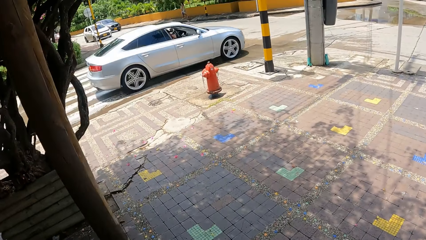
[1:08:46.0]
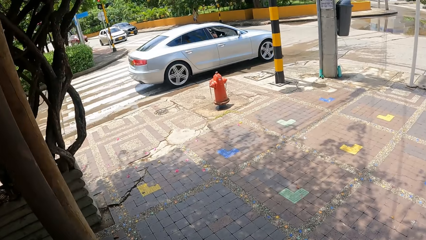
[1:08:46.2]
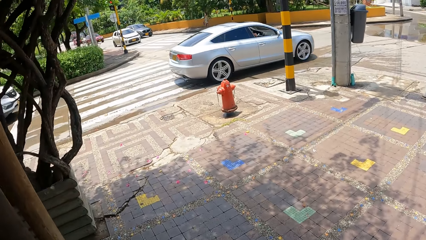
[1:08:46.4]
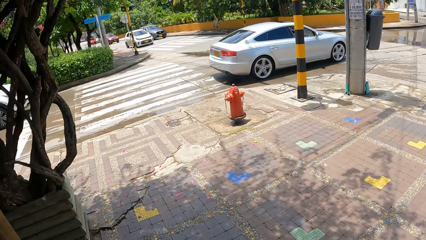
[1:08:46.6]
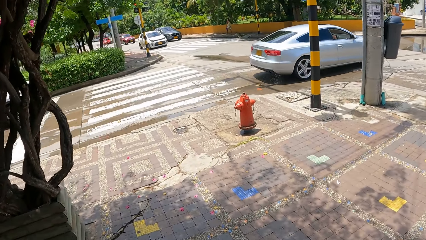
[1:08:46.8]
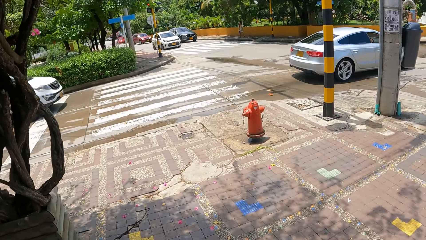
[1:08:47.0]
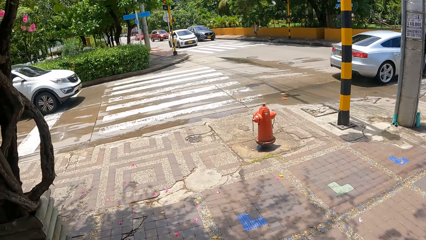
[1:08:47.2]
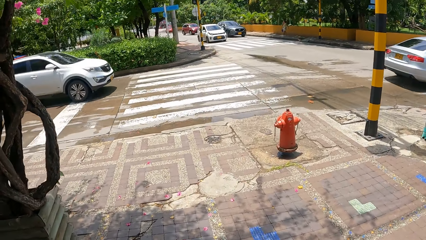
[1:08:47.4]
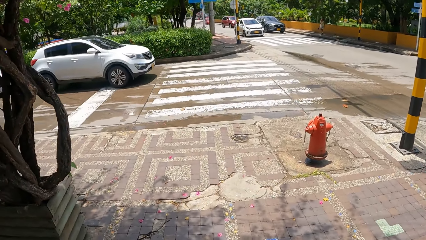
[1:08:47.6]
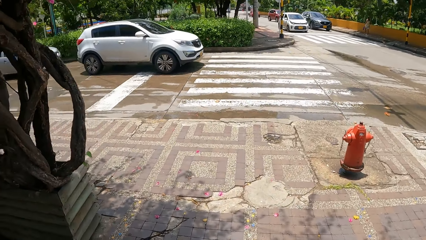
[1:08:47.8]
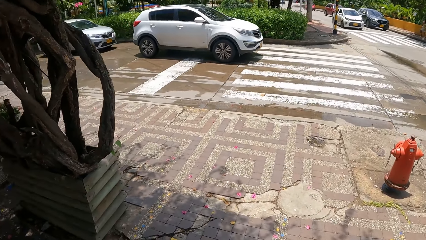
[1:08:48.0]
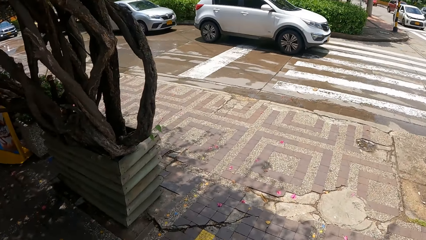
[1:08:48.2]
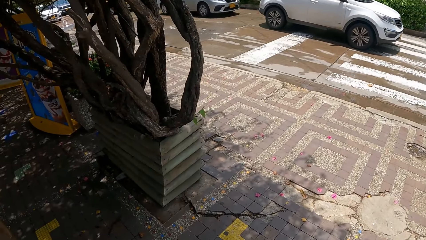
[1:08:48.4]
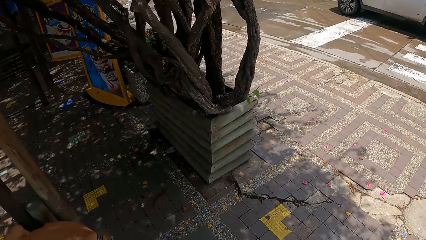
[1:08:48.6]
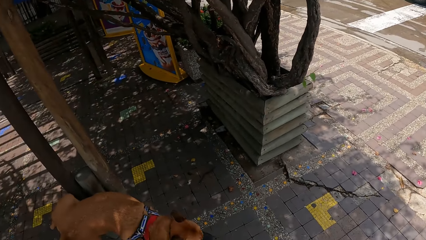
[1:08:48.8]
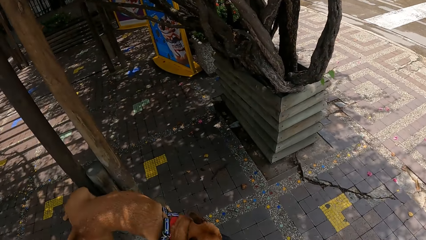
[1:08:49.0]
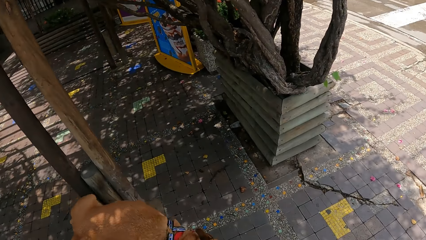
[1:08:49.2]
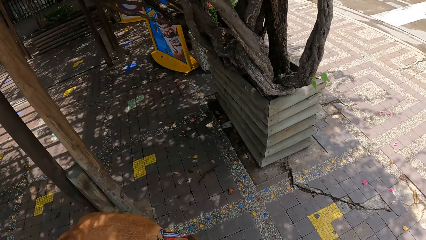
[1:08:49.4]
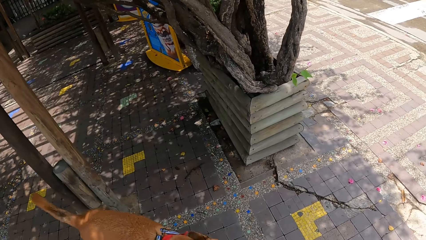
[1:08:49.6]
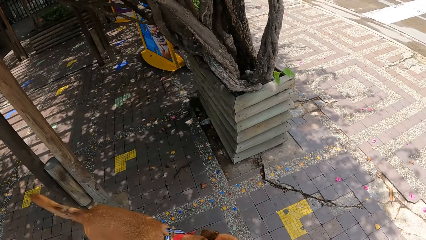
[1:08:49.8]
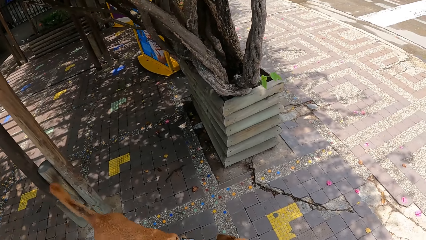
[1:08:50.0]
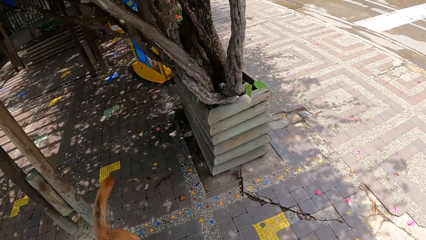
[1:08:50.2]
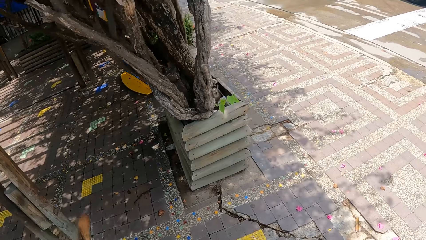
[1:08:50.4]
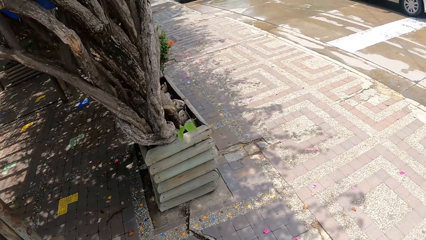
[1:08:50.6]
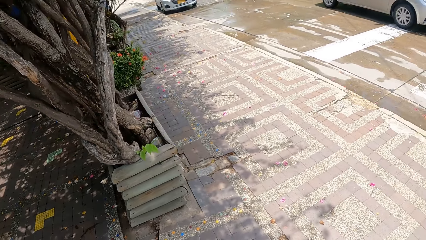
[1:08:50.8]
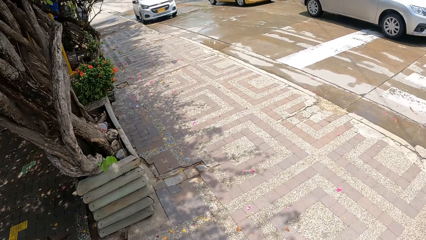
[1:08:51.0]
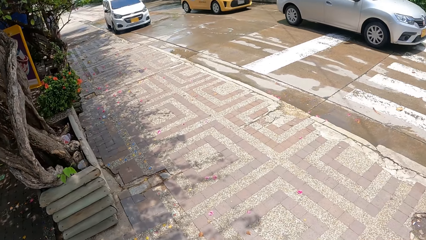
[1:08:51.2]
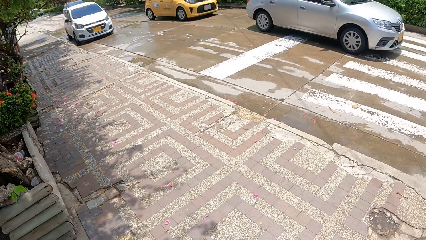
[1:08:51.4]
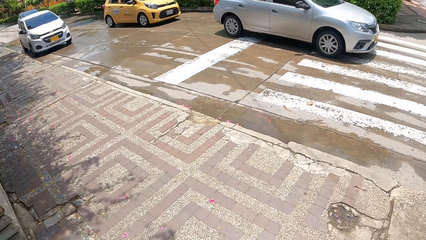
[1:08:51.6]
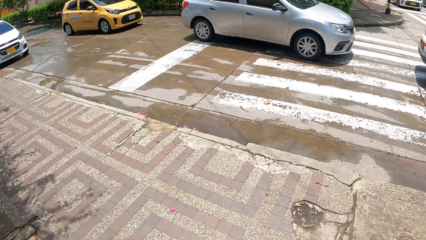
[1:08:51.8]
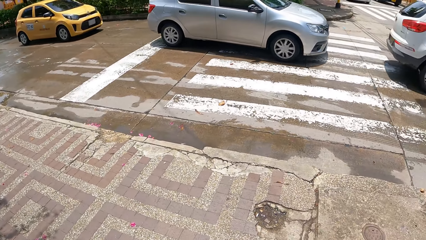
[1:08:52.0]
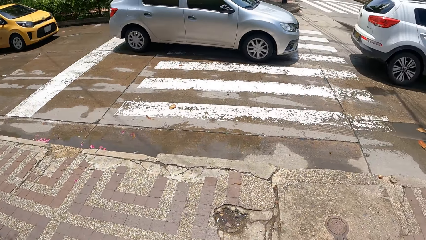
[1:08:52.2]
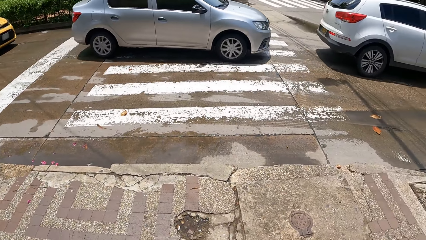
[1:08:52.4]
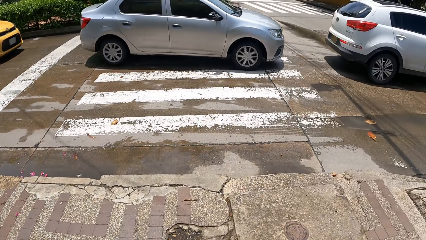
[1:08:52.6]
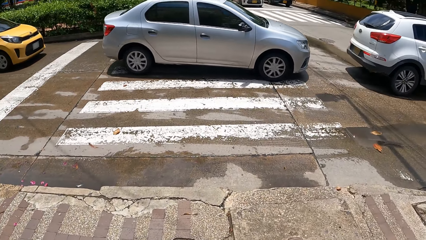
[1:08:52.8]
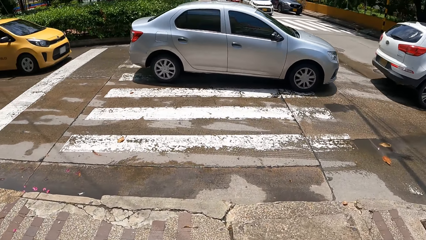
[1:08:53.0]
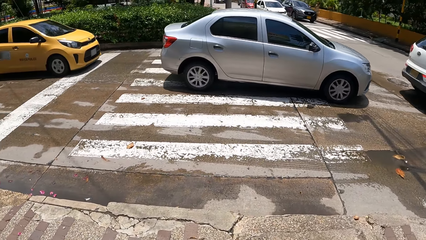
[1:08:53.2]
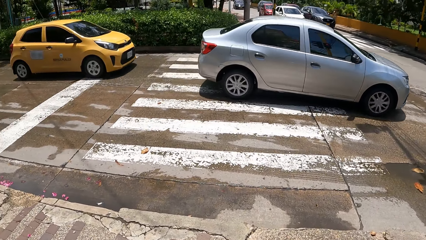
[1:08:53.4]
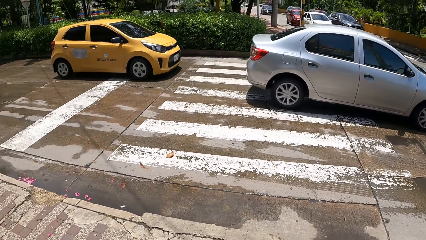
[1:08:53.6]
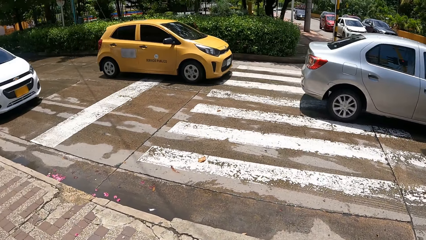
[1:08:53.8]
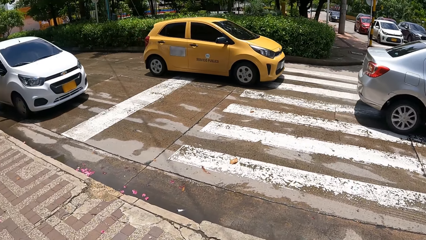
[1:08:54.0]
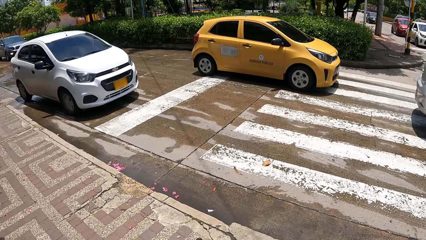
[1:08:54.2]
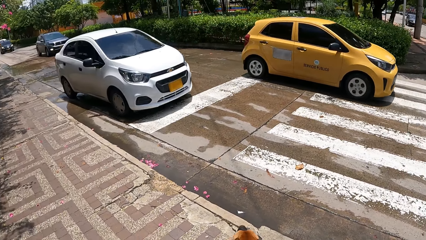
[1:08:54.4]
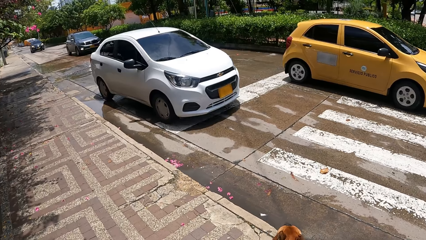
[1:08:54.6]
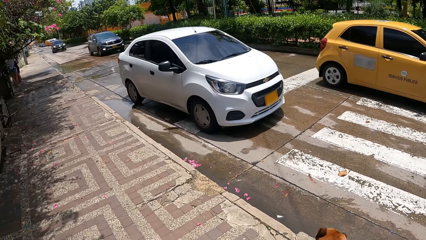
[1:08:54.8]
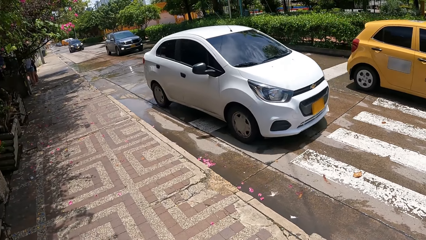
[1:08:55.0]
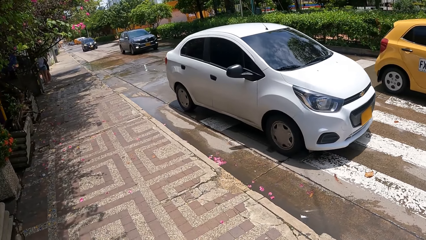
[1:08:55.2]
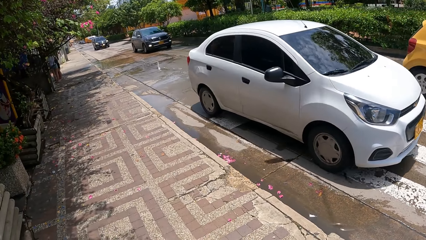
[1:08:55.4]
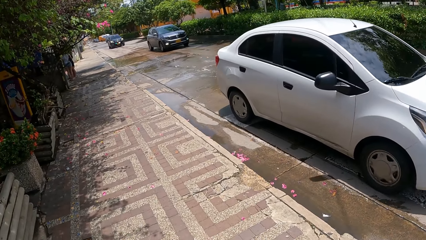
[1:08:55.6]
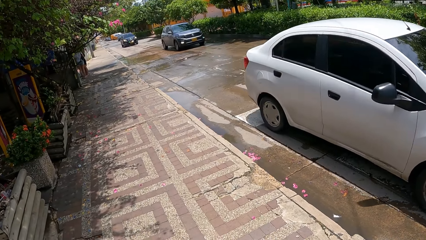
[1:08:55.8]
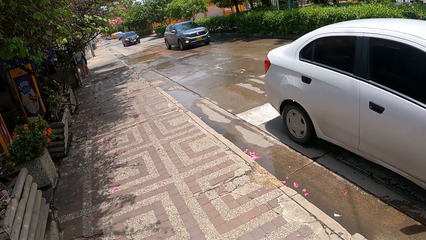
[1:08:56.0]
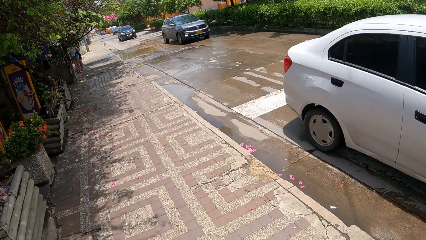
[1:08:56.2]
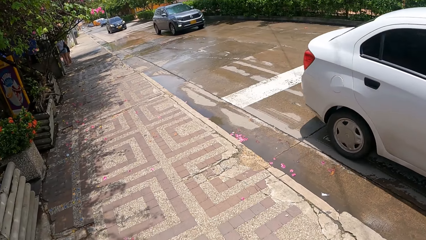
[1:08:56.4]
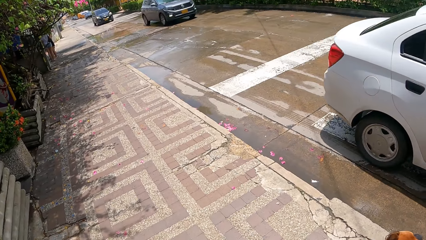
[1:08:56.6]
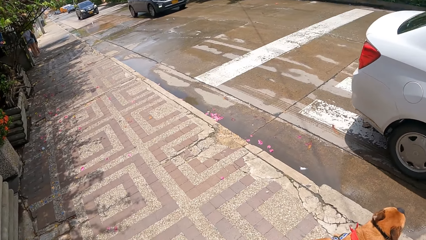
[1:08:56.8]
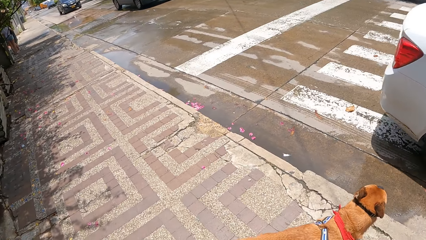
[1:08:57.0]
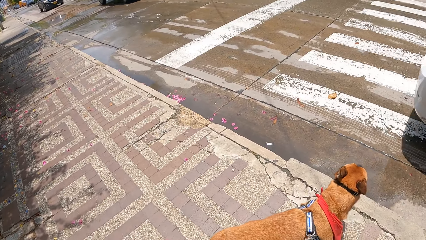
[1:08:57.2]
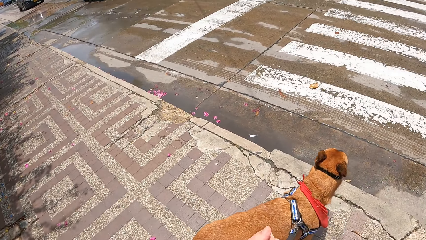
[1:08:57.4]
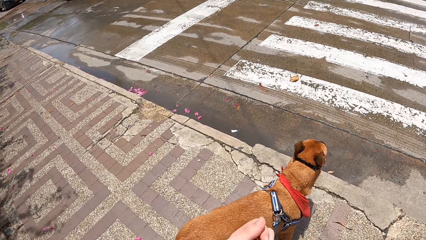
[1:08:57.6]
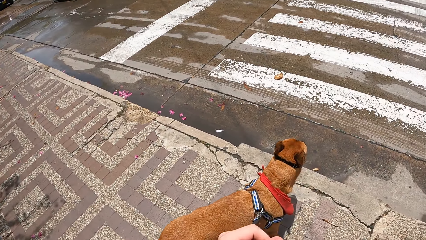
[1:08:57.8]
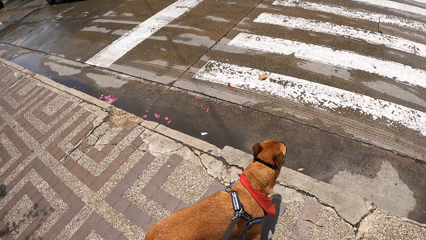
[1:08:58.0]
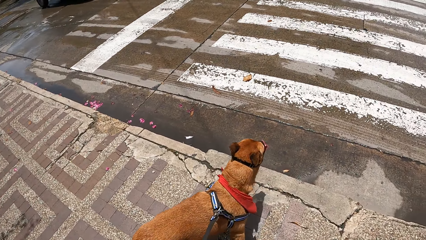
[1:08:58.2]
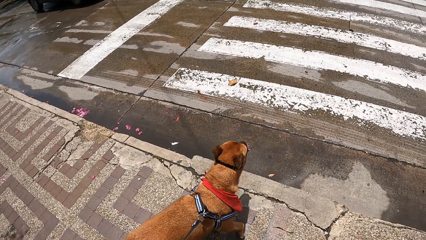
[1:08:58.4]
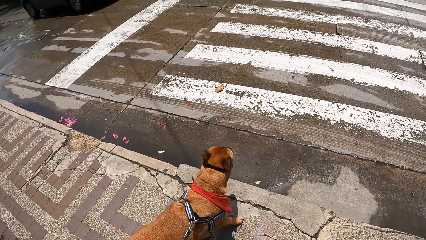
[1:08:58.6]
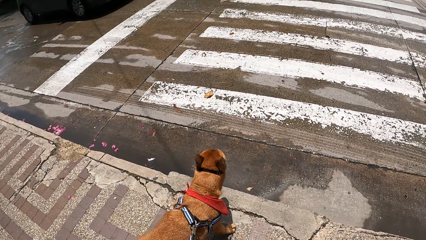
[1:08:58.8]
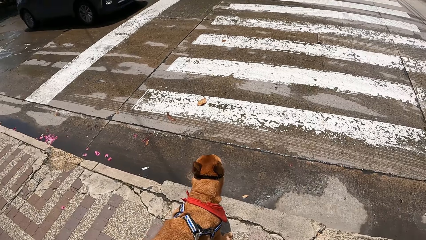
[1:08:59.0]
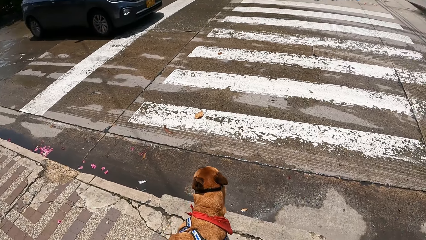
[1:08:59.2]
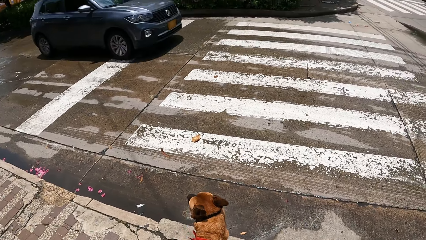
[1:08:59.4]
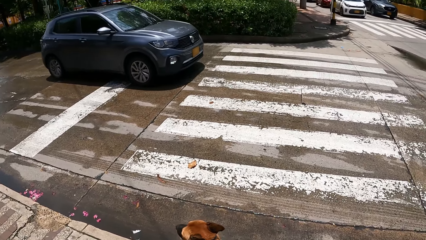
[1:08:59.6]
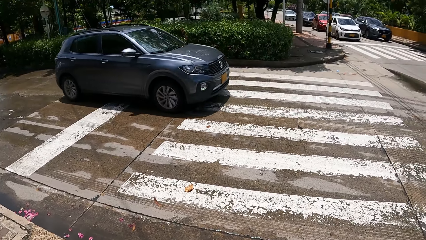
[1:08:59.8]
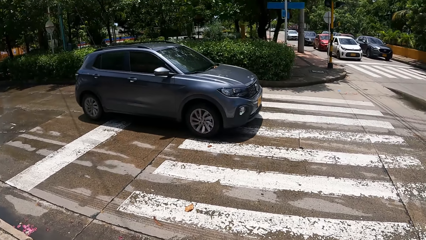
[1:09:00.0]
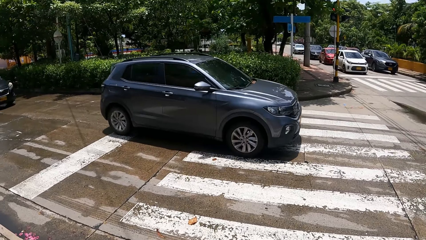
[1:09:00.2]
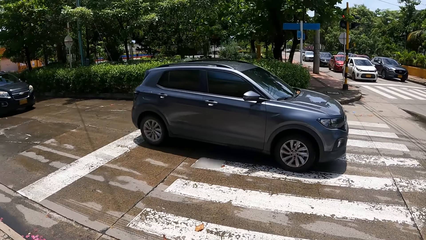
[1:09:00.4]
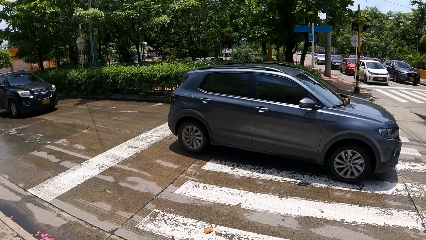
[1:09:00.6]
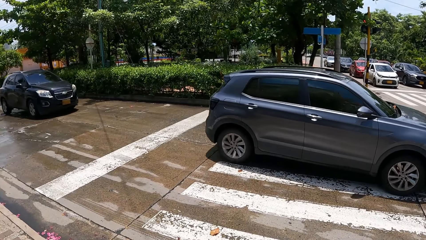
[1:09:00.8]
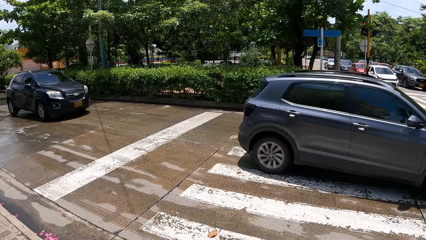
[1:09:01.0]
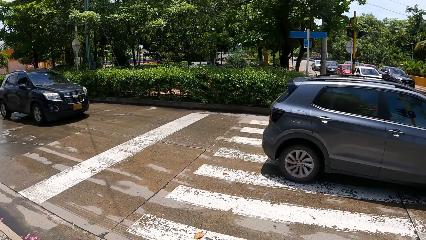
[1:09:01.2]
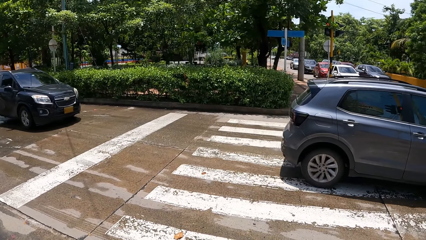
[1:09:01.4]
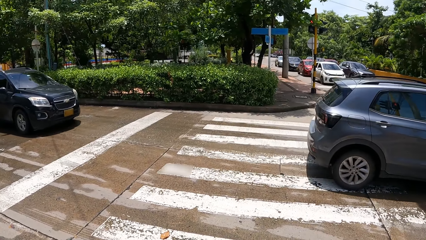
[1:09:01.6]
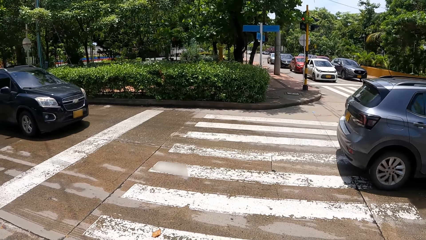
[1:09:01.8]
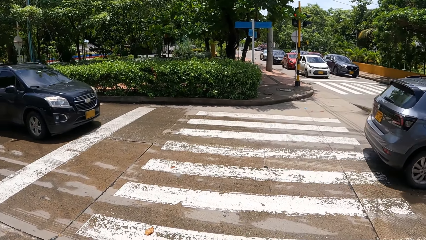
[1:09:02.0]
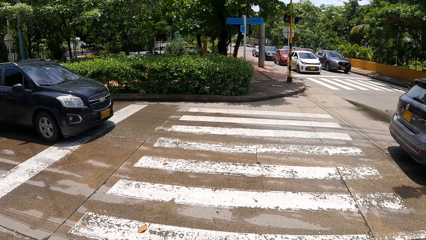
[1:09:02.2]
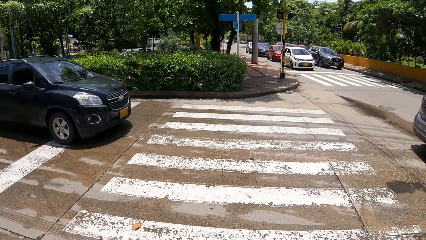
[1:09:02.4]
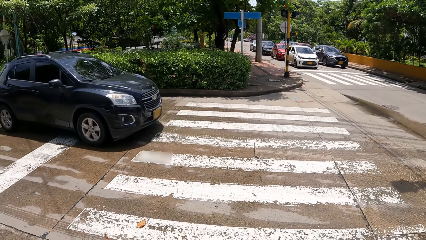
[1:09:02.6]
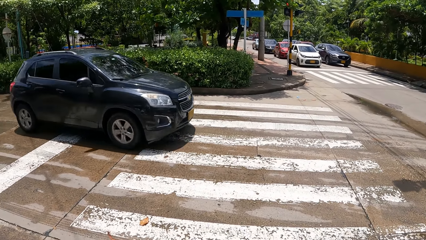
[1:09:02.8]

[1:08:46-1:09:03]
The camera wearer looks around the road.
